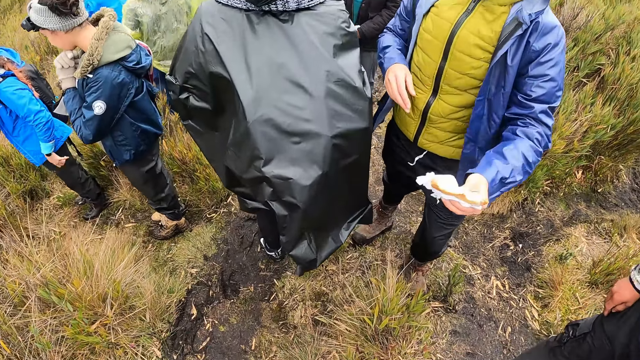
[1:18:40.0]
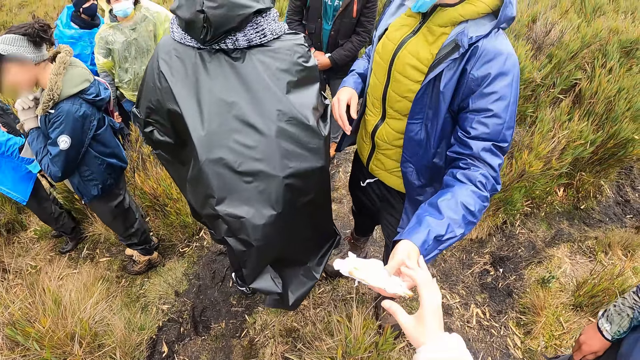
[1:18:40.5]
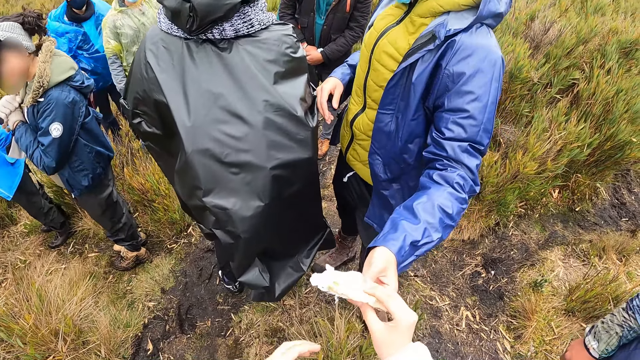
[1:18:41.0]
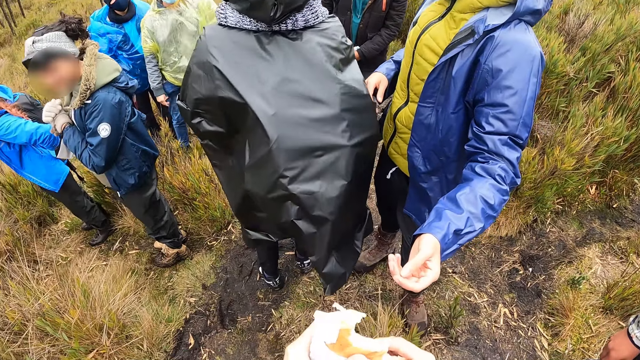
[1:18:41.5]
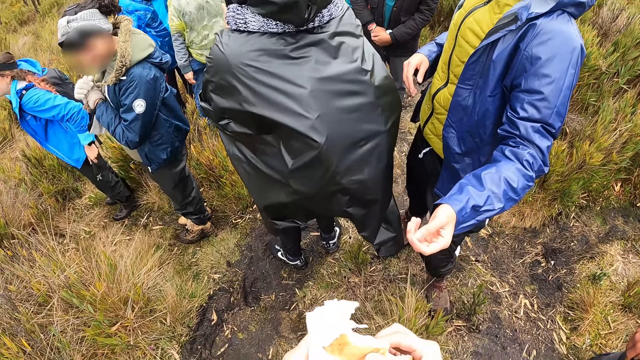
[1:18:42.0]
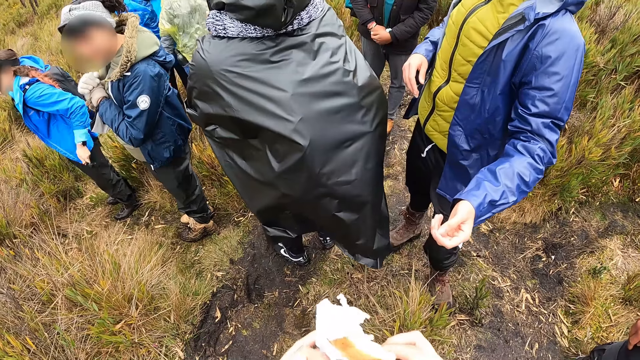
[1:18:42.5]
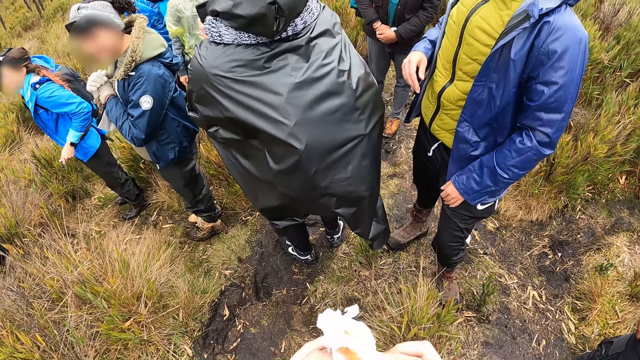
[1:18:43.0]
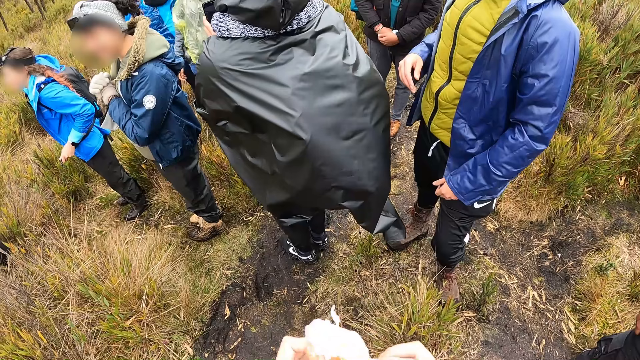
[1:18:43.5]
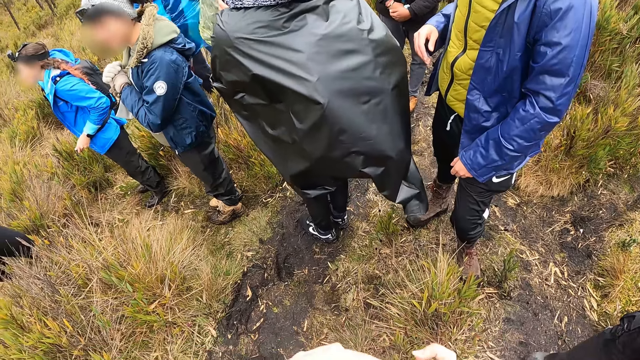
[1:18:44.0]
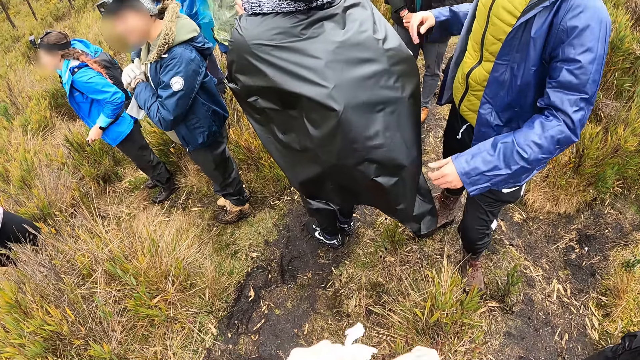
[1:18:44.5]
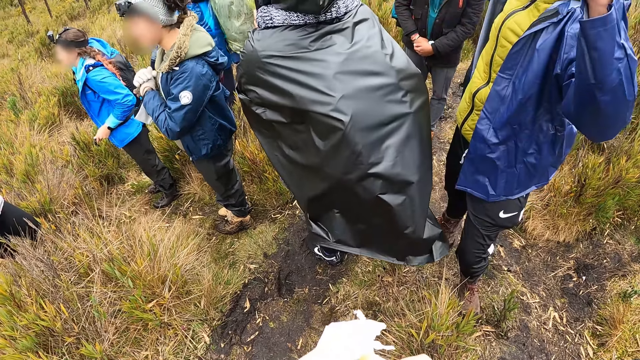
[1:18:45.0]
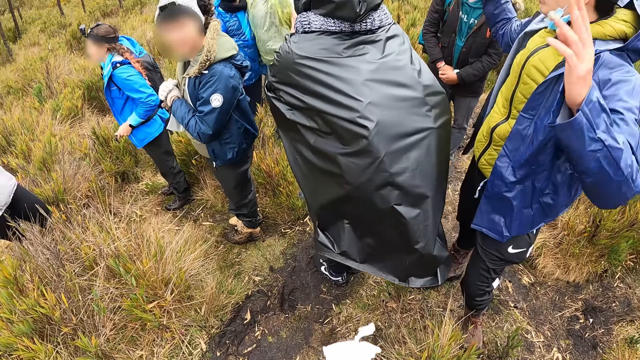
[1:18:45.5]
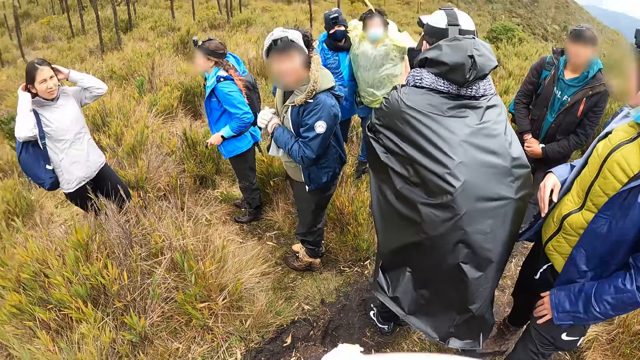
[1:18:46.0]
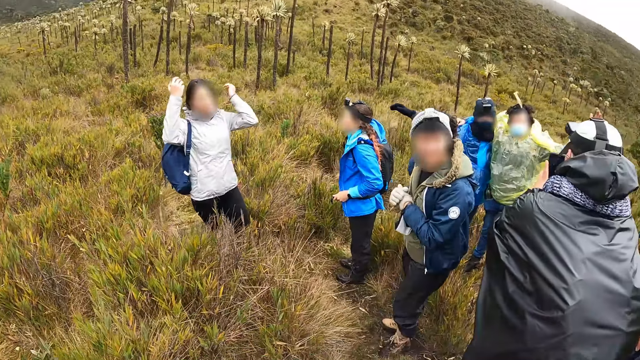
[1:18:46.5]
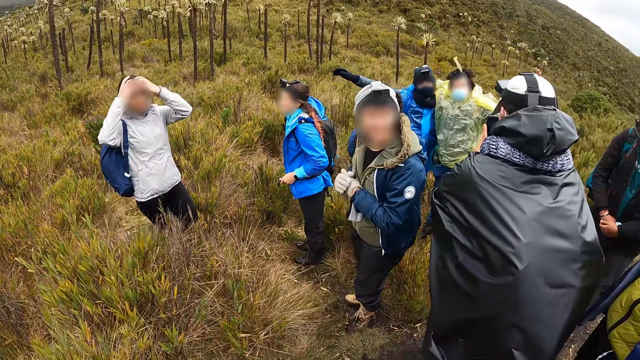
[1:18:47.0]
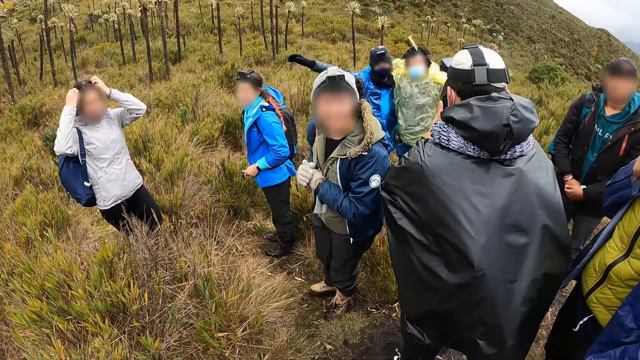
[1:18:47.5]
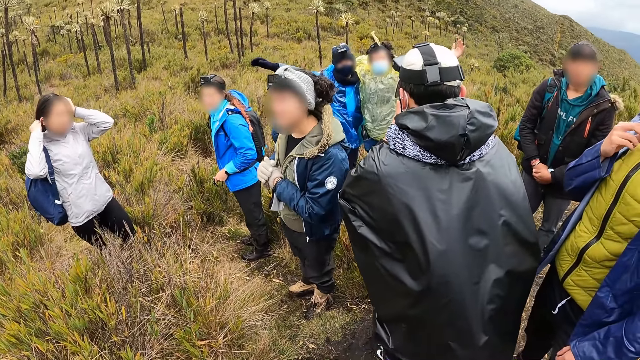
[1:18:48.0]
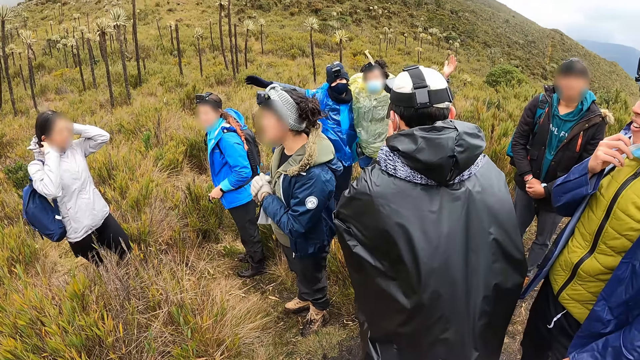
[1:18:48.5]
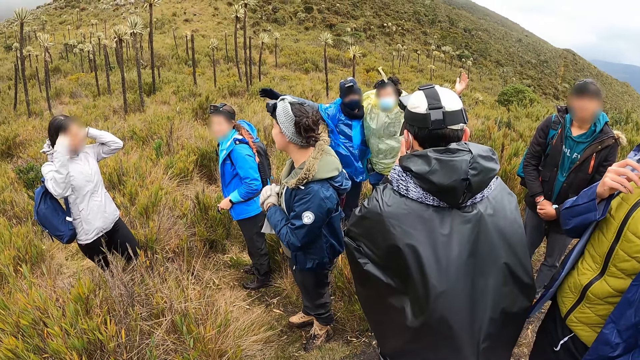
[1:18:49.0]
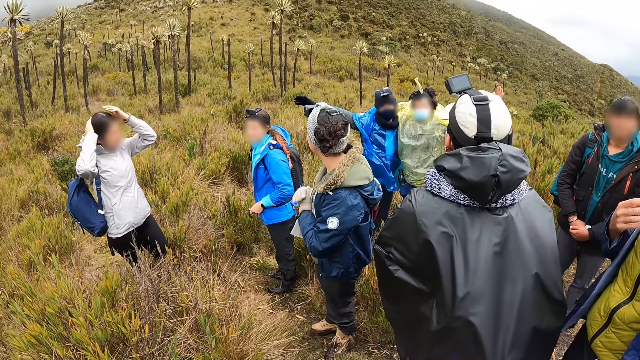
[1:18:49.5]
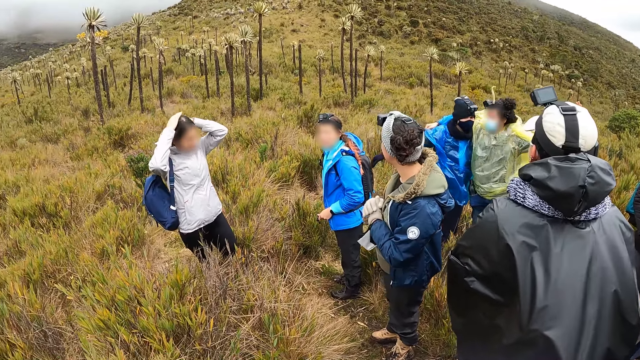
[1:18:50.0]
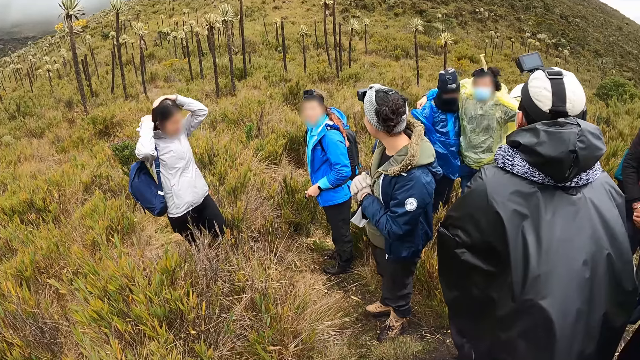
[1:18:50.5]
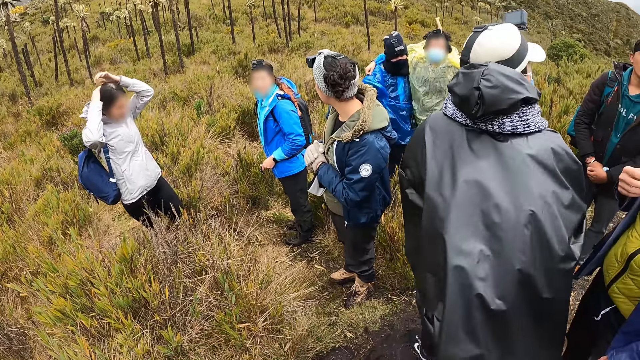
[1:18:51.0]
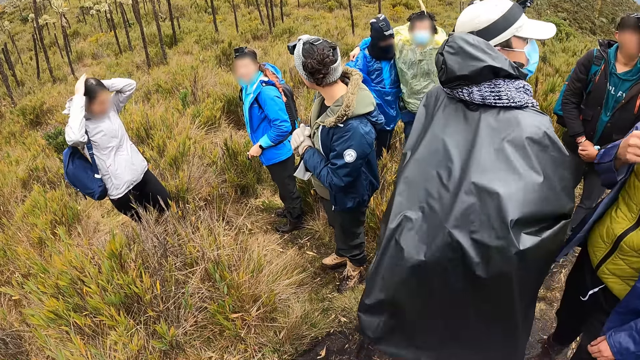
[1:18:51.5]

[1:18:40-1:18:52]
The camera wearer collects the sandwich from the man. The woman grabs the strap of her bag with her left hand. The woman pulls the strap in her left hand. The camera wearer opens the wrapper around the sandwich in her right hand with her left hand. The man raises his hands. Another man takes a picture of a man and another man with a phone in his hands. The two men pose for a picture. The woman adjusts her hair with her hands. The first man adjusts a nose mask on his face with his right hand.

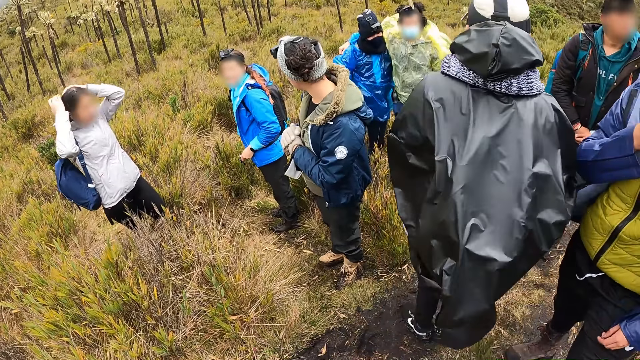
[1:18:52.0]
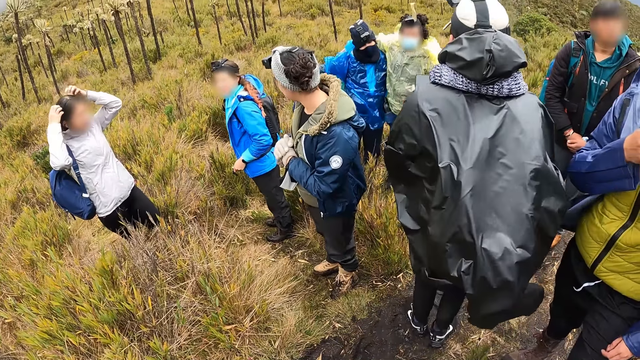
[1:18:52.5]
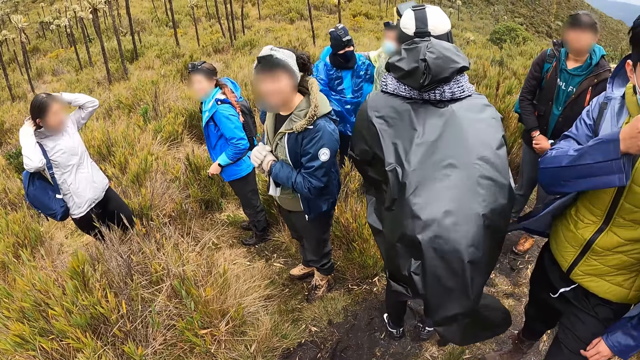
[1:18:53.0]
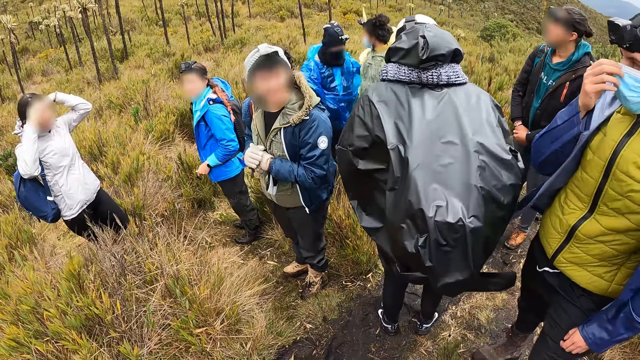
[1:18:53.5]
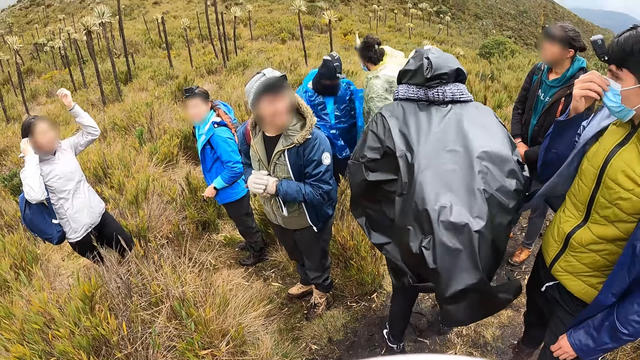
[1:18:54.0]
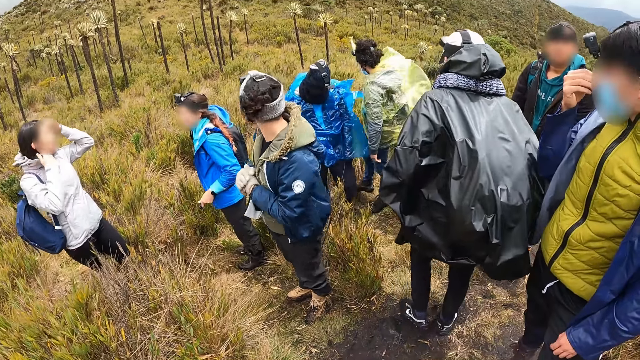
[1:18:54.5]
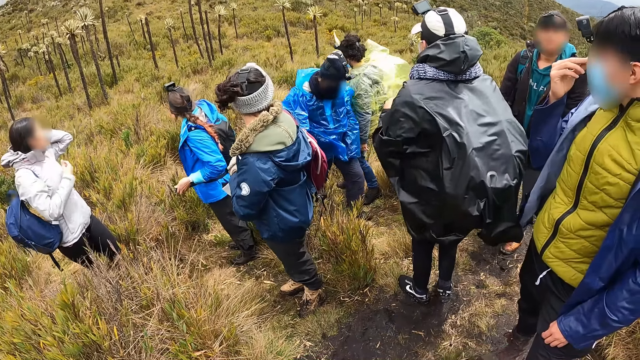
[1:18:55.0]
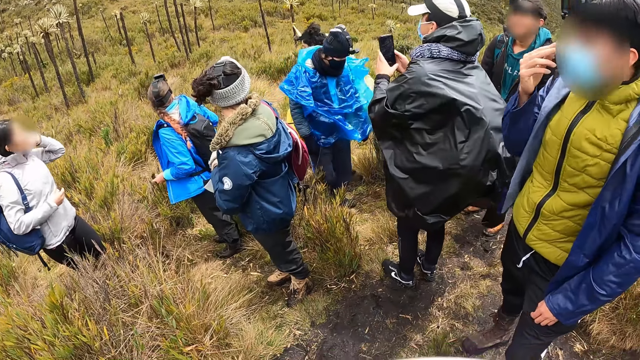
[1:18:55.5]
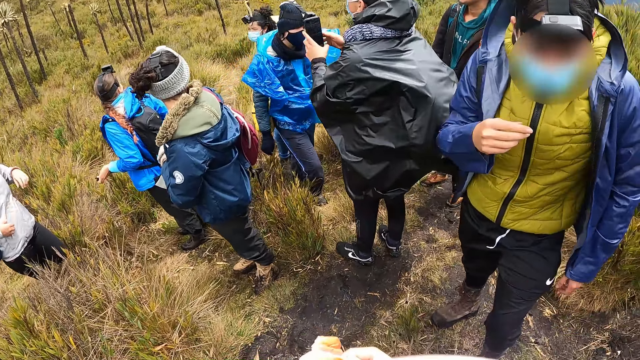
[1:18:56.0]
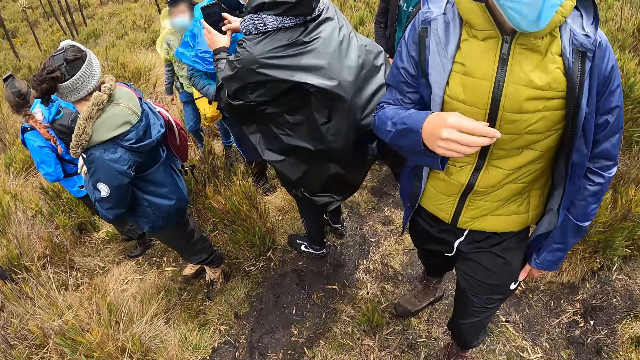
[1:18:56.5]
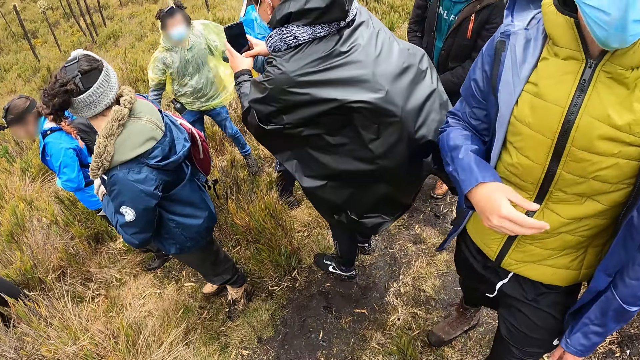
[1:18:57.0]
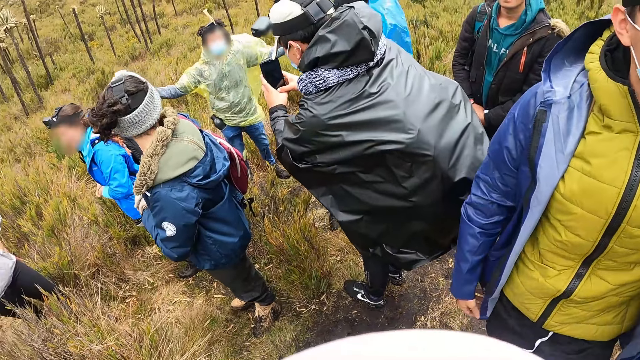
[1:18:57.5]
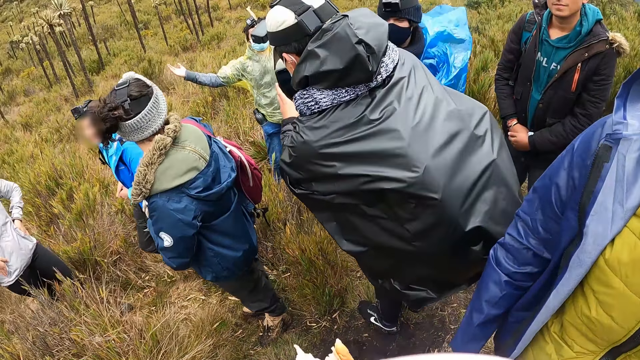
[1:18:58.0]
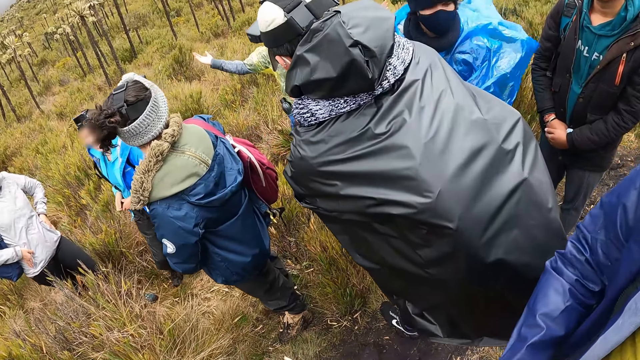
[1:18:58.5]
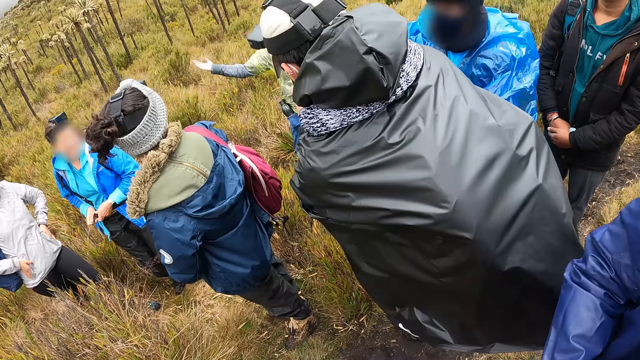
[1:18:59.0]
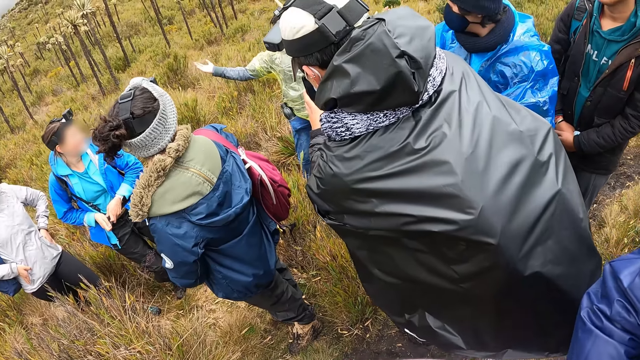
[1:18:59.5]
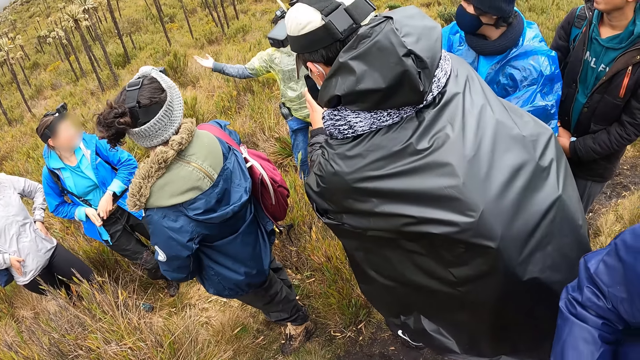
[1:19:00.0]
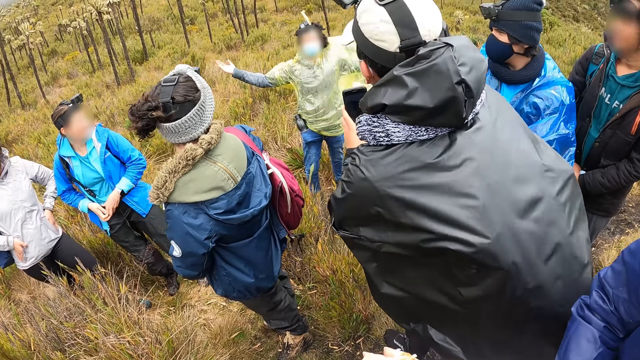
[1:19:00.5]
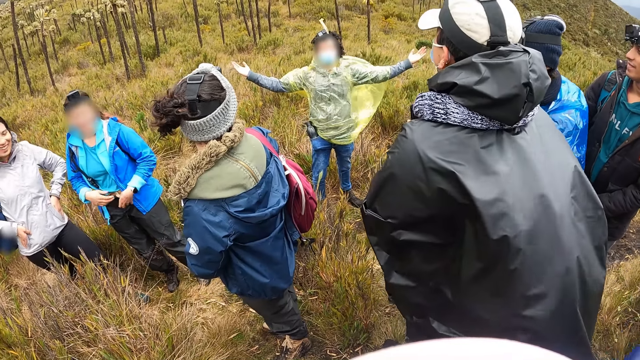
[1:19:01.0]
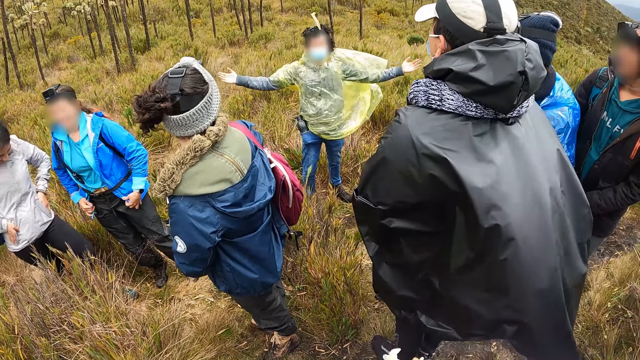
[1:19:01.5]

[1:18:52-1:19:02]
A man adjusts the nose mask on his face with his right hand. A woman walks on a field. Another man poses for a picture alone. The woman poses for a camera. A third man takes a picture of the second man with the phone in his hands. The woman adjusts her jacket with her hands.
